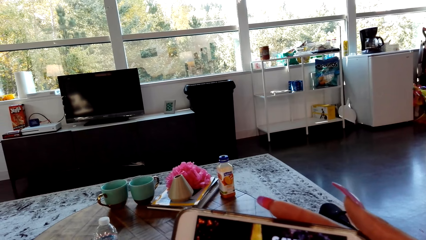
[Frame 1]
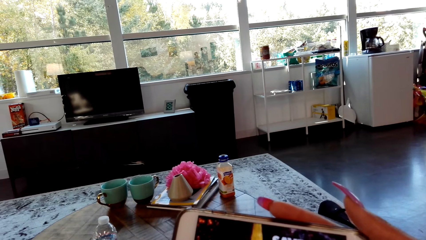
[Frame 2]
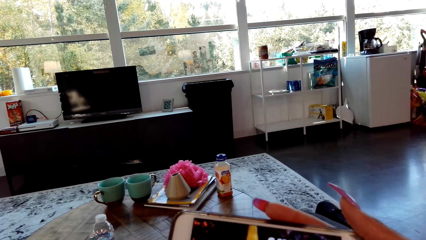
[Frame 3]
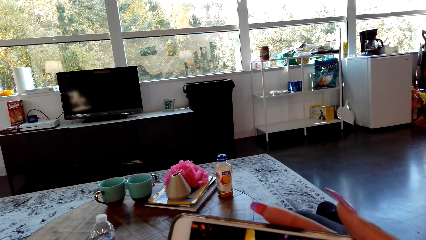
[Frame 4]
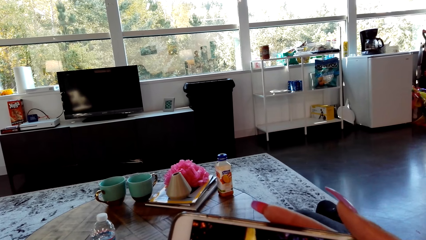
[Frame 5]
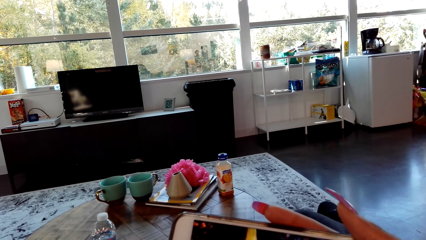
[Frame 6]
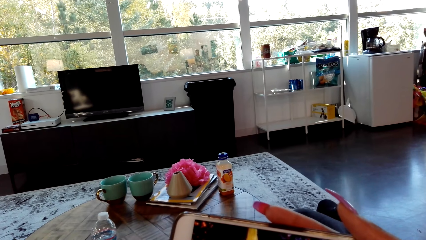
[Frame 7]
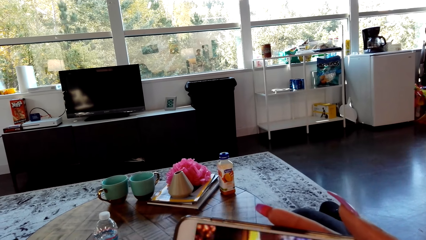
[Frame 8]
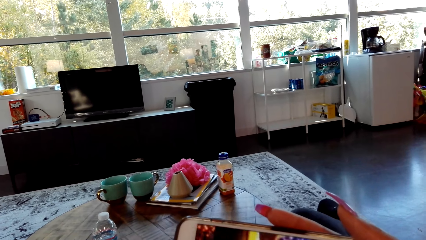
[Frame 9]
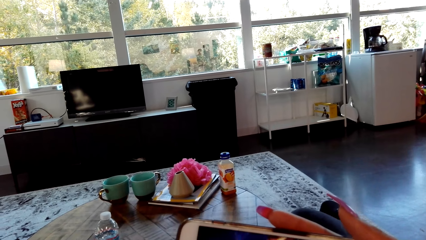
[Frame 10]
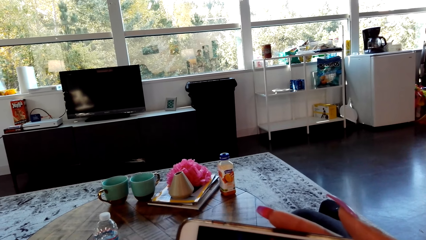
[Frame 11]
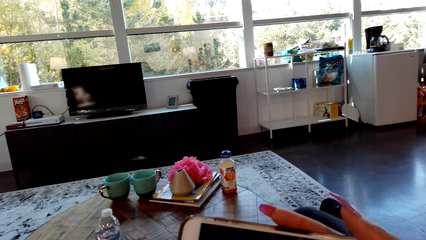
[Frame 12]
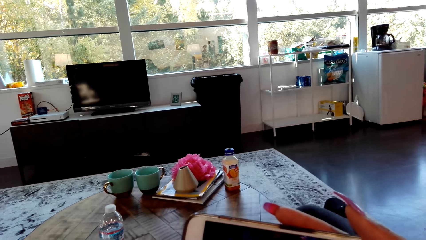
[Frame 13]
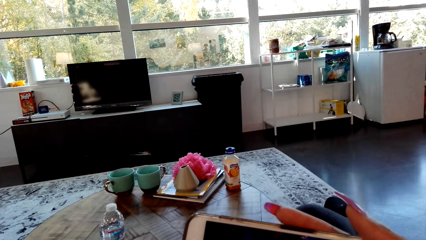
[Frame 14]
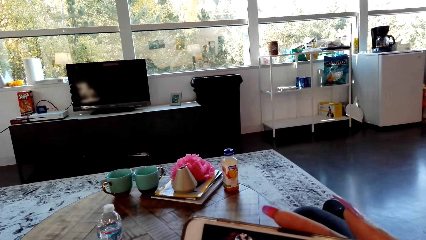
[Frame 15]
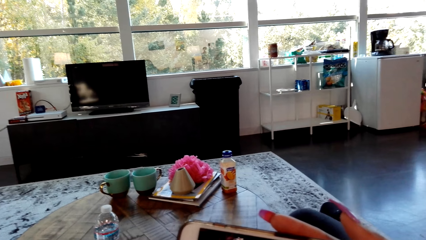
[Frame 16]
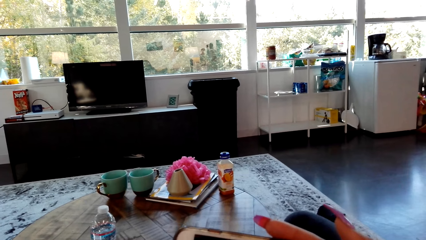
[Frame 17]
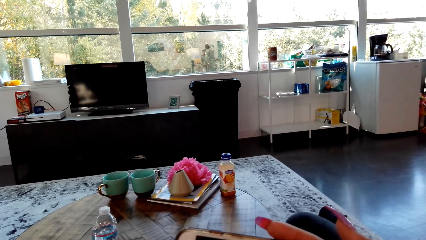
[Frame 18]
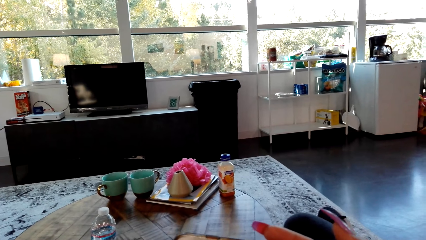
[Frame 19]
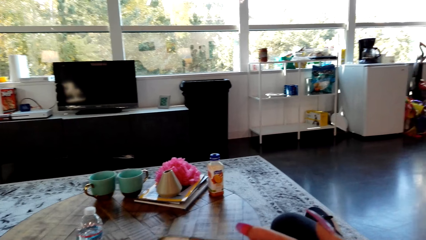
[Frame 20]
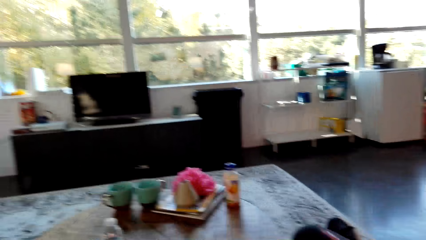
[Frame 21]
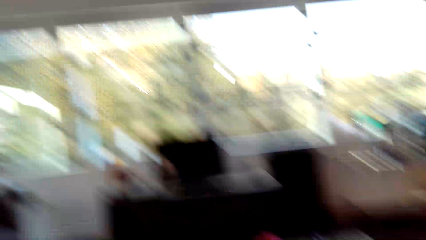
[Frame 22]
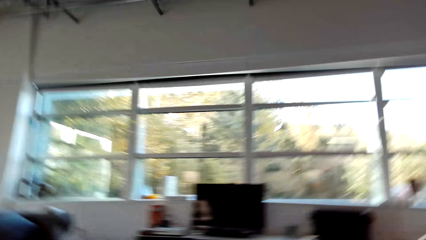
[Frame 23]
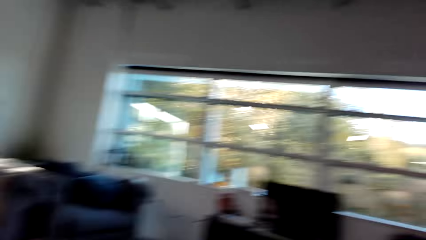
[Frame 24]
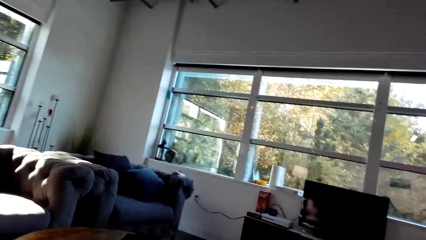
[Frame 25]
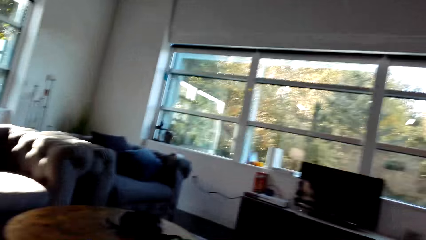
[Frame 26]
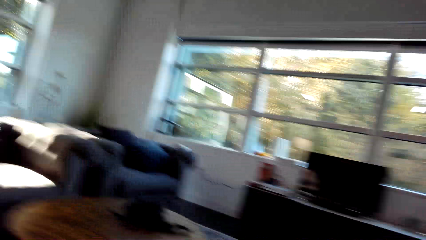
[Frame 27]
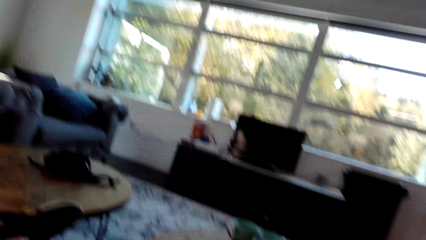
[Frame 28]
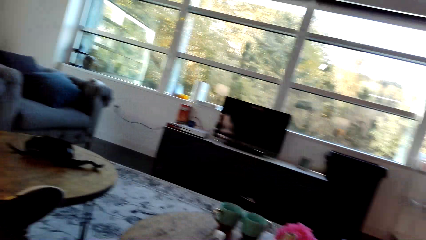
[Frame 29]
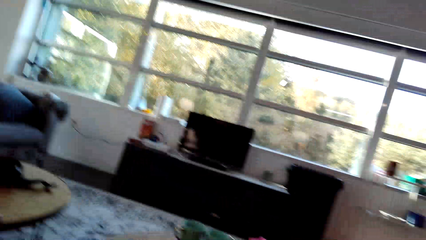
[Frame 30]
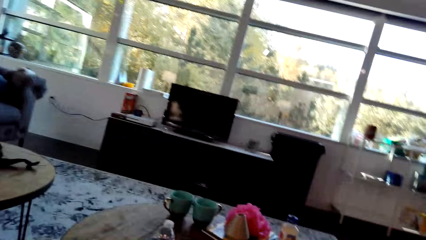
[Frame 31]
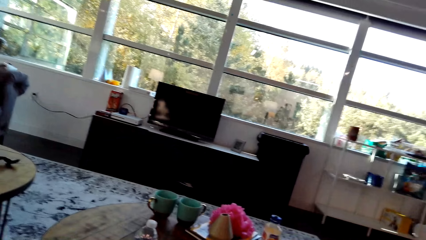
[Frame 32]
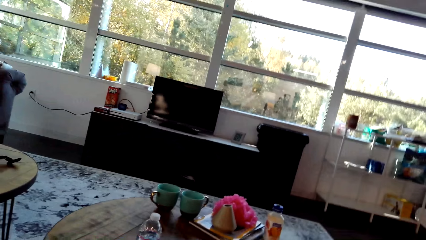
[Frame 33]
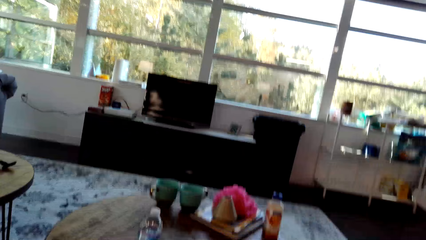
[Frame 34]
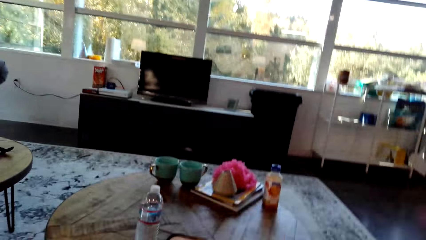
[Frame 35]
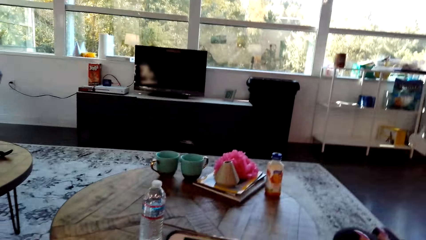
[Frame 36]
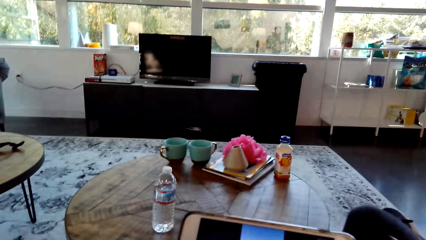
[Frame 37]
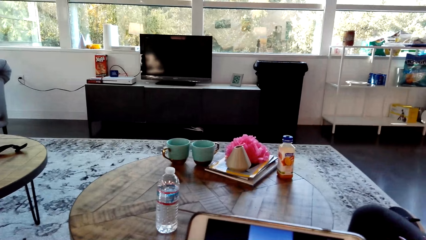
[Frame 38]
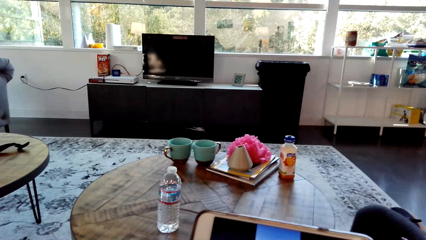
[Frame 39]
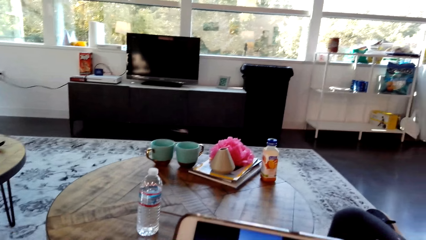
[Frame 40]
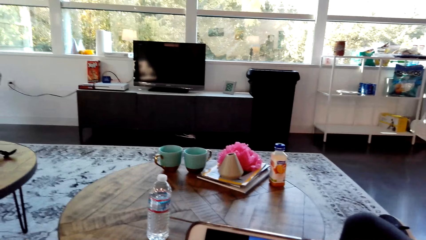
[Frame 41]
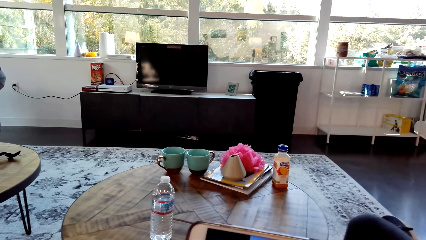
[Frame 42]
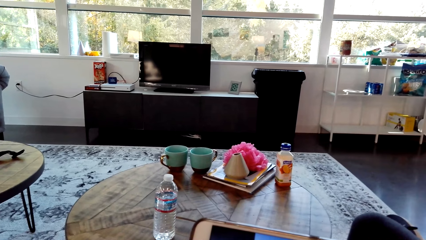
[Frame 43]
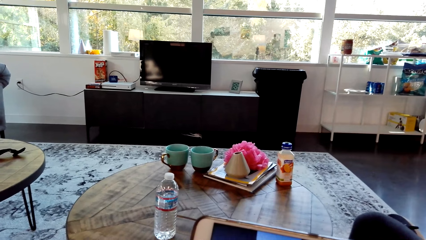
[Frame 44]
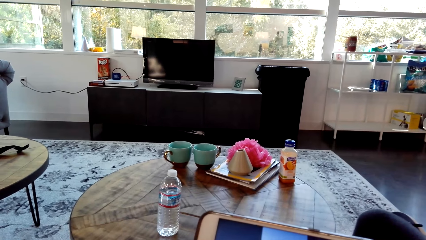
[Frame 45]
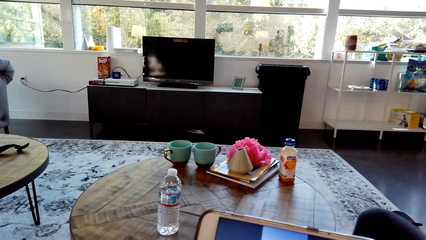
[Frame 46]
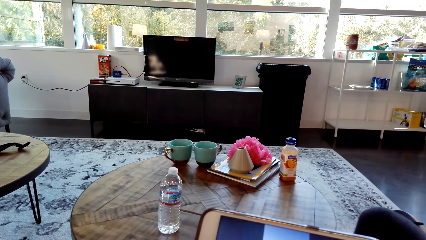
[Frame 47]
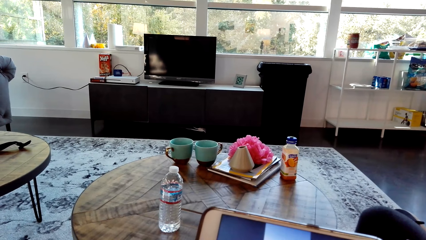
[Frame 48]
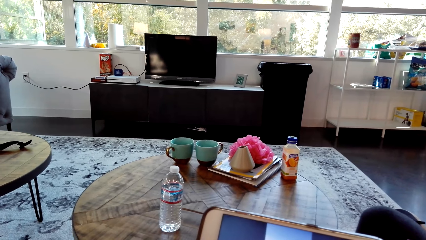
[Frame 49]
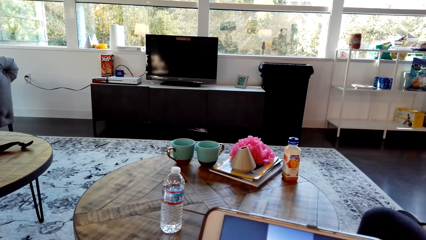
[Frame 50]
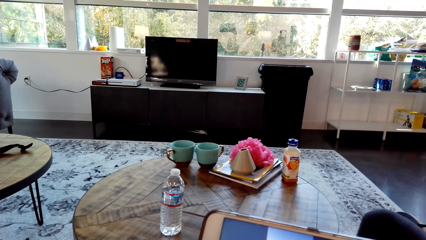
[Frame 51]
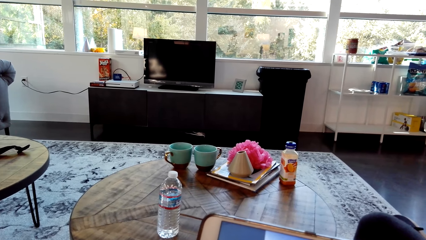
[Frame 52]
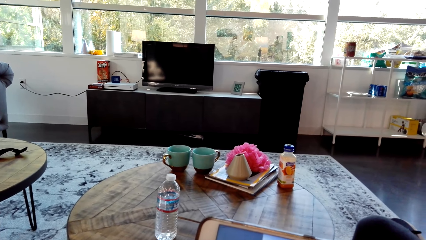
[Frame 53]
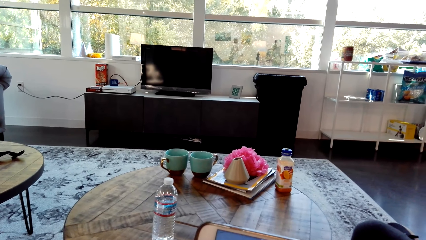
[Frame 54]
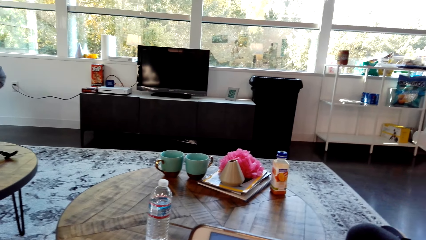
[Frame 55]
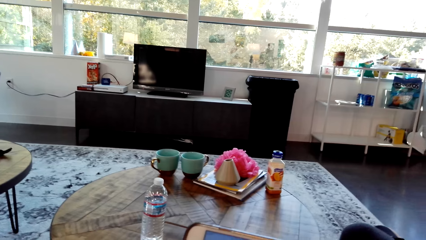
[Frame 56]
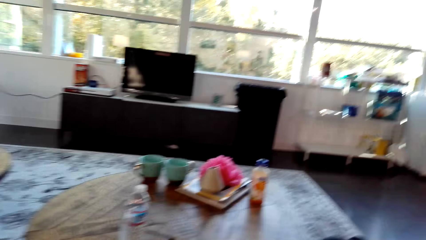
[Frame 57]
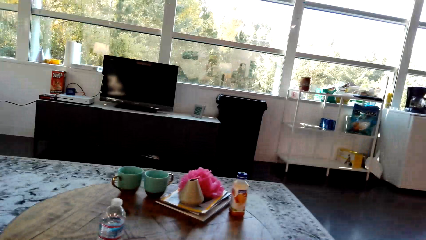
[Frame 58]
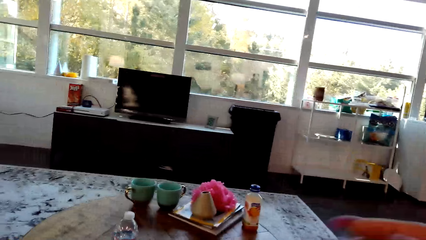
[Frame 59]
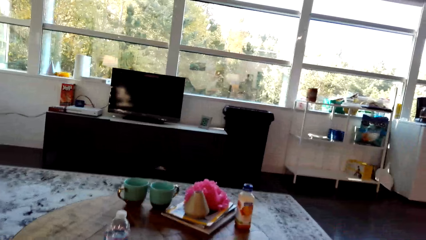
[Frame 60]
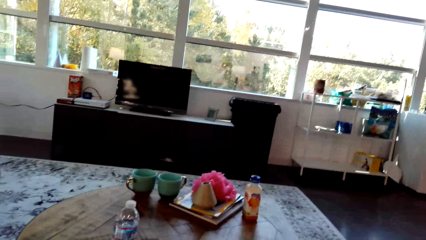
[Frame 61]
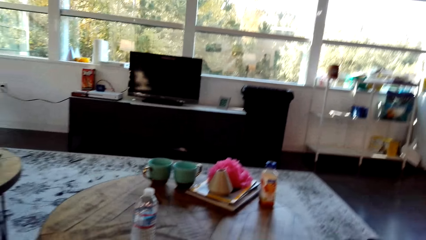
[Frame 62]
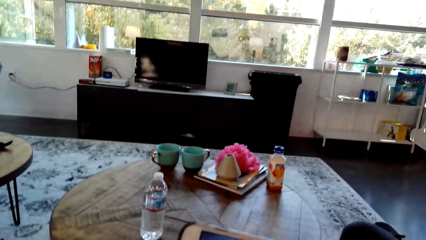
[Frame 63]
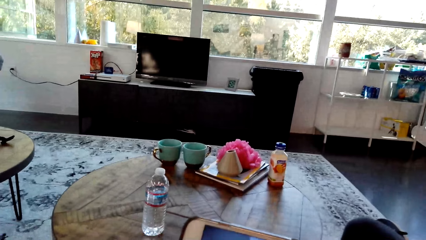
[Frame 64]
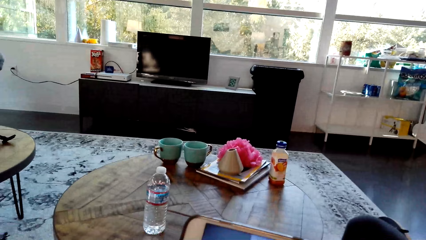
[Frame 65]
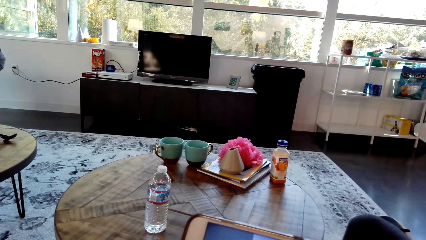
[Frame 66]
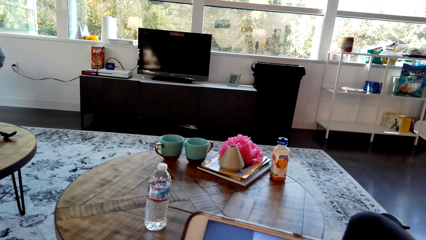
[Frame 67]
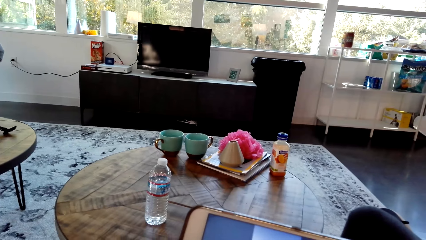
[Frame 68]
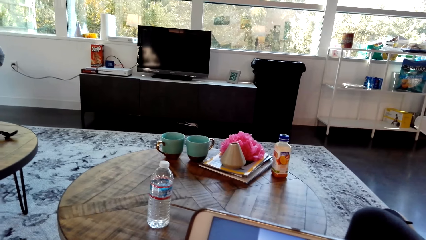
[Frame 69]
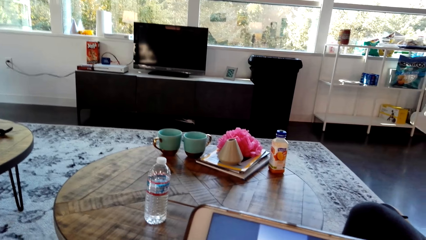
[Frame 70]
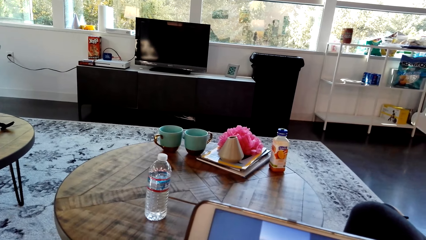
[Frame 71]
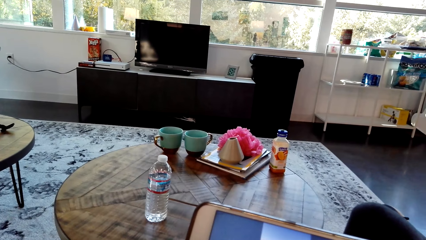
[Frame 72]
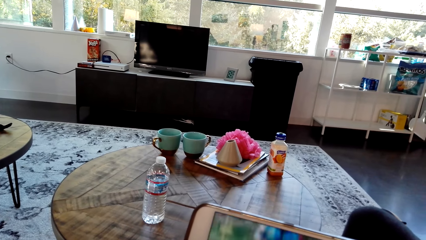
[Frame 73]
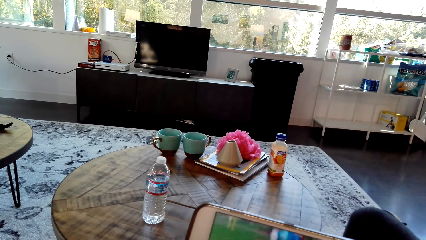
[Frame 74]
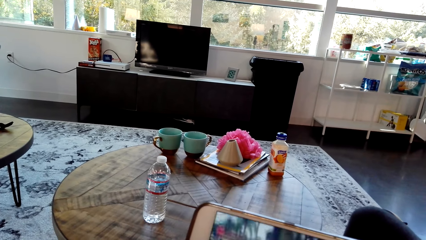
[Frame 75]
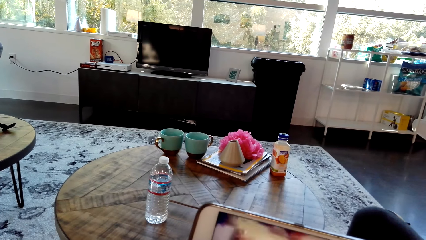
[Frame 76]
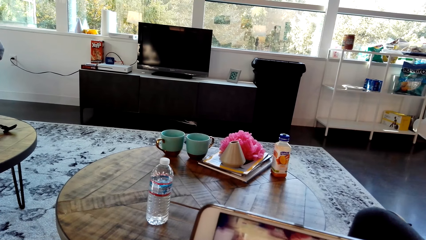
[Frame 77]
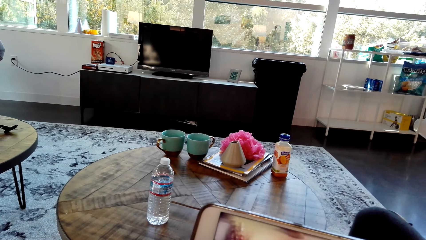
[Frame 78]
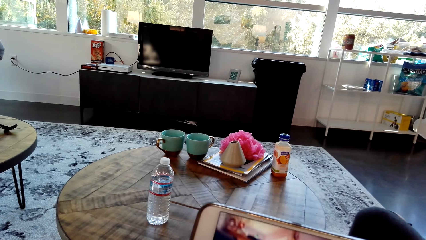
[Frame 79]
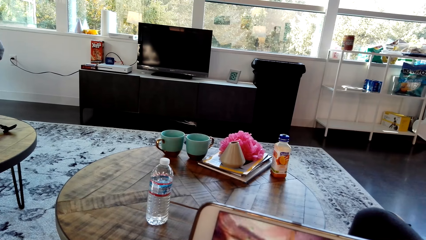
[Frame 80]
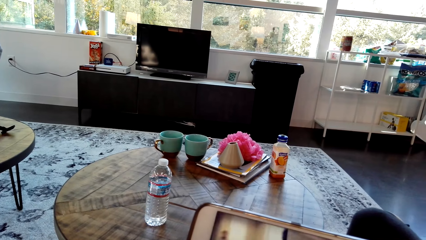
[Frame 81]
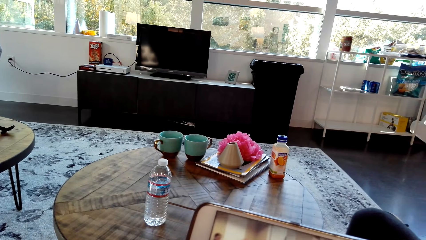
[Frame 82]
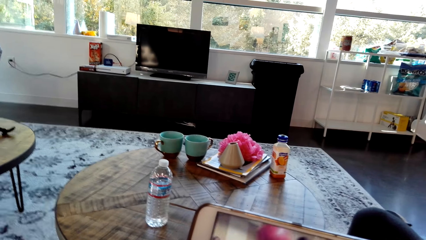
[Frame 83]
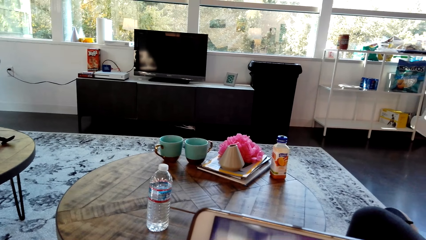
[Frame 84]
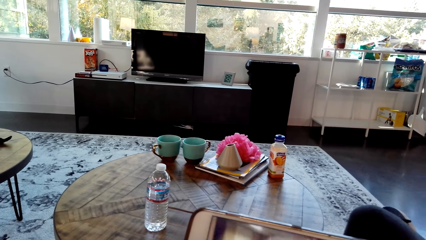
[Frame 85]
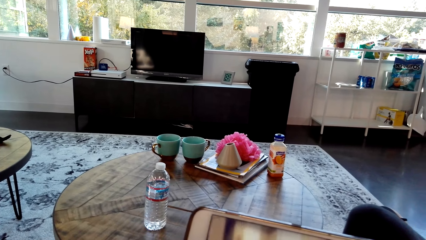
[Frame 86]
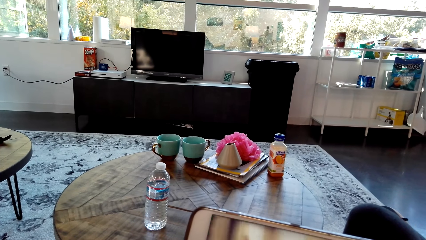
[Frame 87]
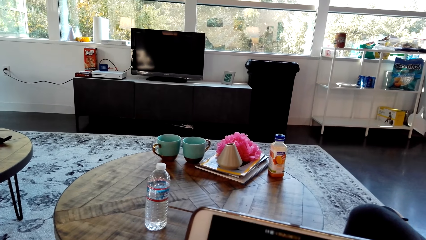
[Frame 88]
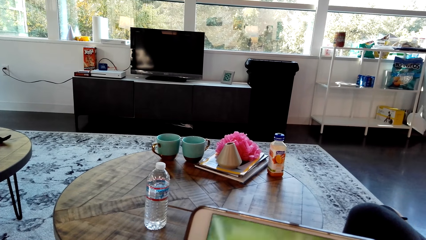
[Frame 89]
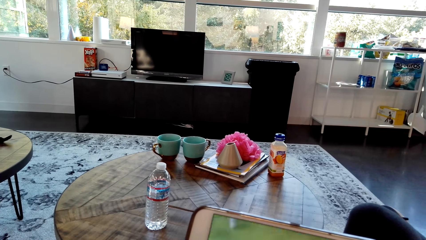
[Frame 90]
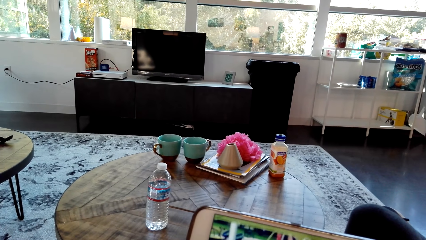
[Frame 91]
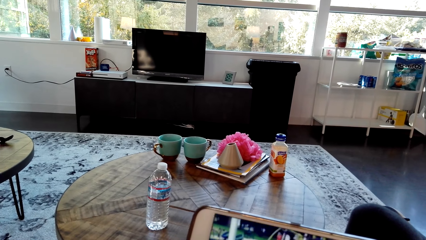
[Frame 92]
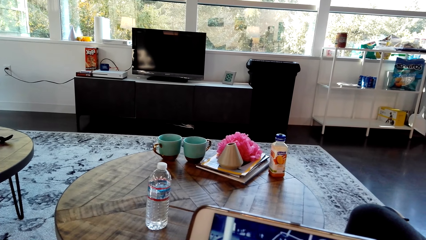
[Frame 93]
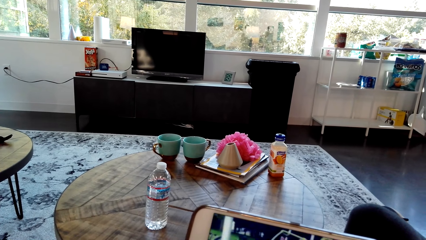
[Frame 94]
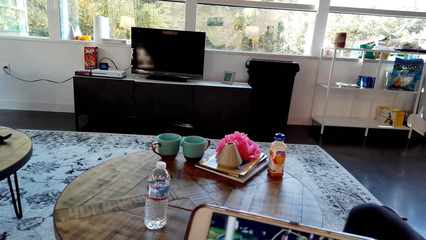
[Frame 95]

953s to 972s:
The camera wearer watches the video from the cell phone. They look around in the house. They watch the video on the phone. They adjust a hand. They watch the video on the phone.
